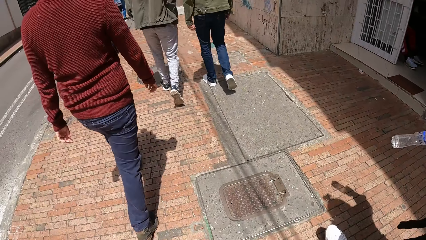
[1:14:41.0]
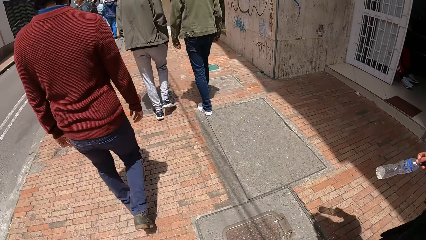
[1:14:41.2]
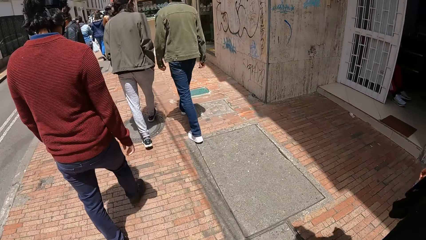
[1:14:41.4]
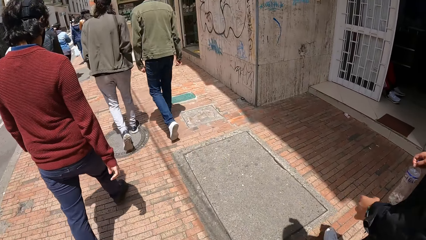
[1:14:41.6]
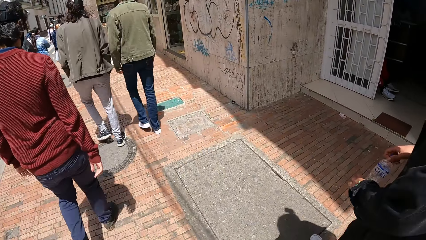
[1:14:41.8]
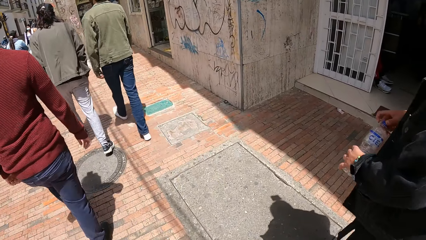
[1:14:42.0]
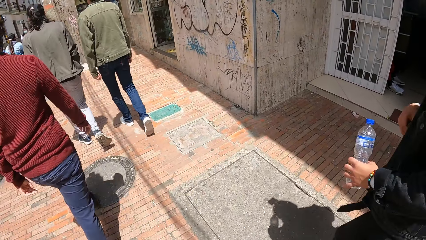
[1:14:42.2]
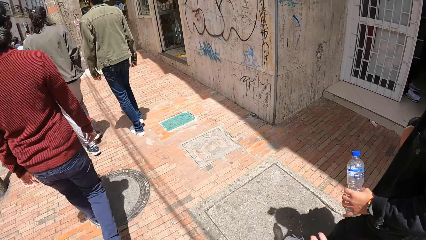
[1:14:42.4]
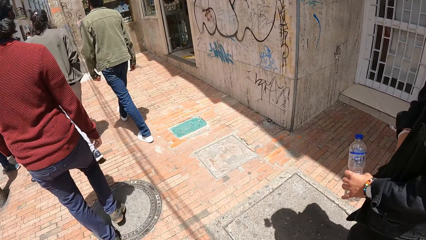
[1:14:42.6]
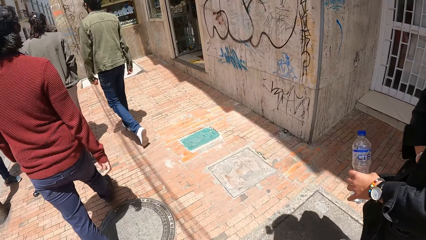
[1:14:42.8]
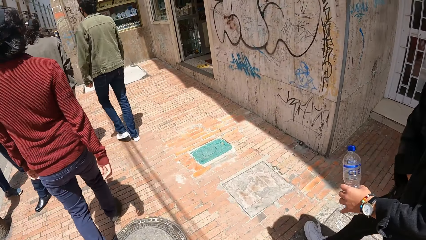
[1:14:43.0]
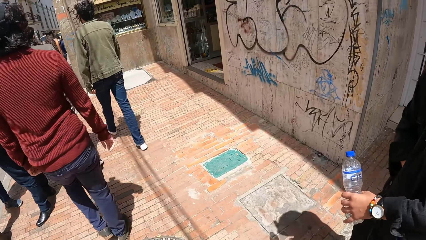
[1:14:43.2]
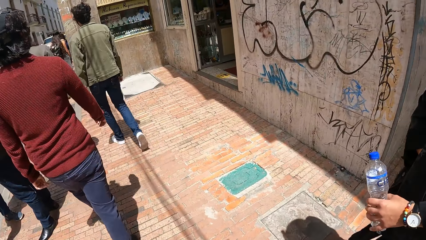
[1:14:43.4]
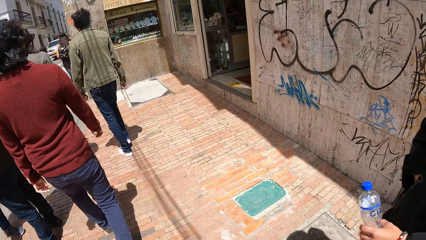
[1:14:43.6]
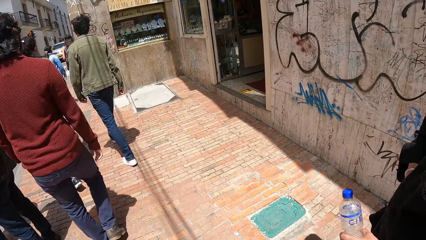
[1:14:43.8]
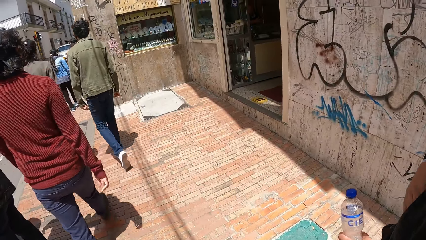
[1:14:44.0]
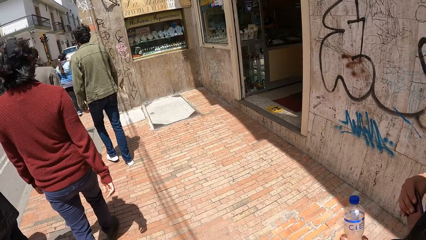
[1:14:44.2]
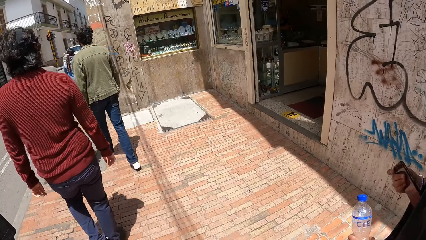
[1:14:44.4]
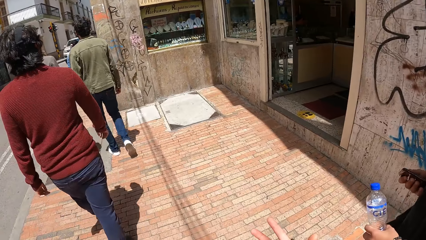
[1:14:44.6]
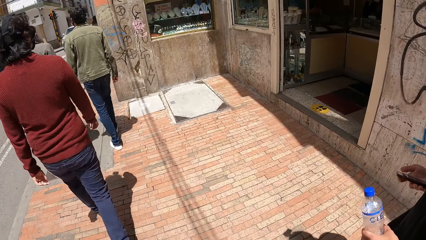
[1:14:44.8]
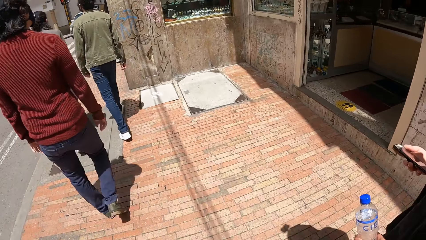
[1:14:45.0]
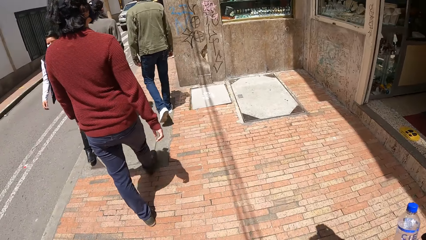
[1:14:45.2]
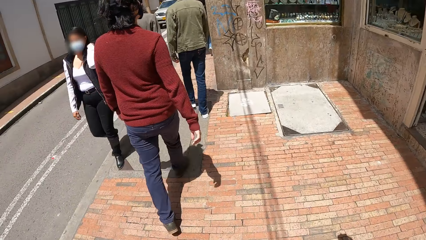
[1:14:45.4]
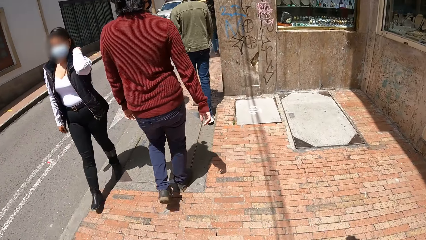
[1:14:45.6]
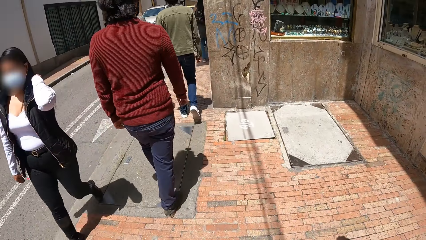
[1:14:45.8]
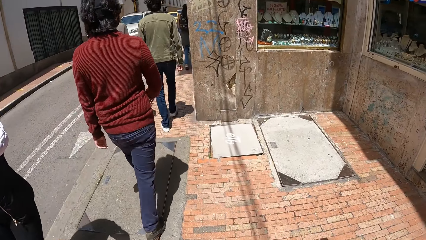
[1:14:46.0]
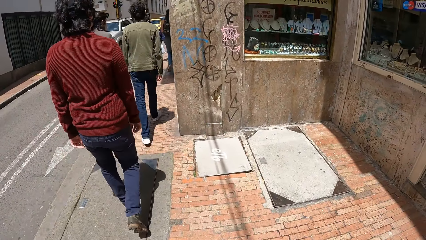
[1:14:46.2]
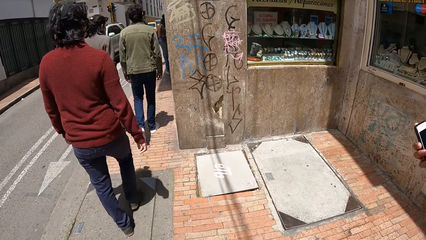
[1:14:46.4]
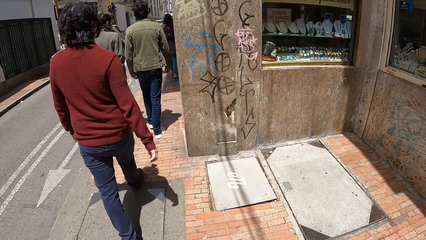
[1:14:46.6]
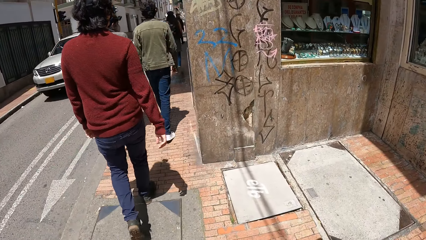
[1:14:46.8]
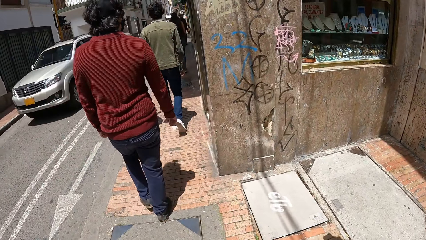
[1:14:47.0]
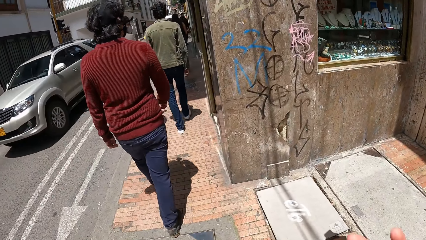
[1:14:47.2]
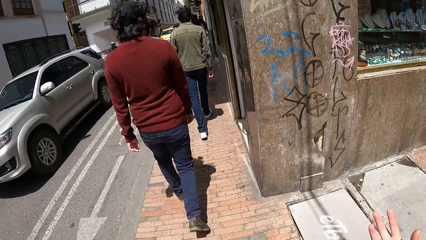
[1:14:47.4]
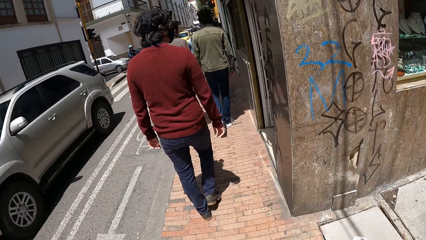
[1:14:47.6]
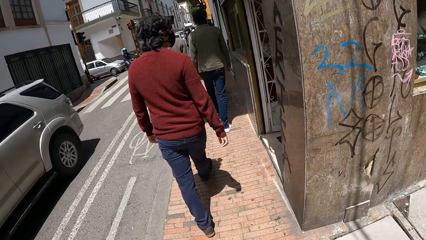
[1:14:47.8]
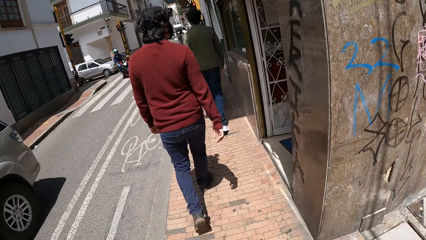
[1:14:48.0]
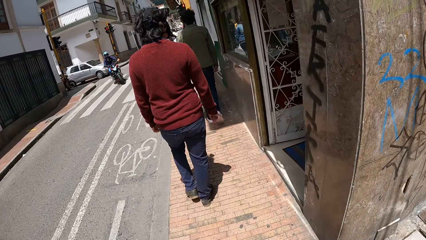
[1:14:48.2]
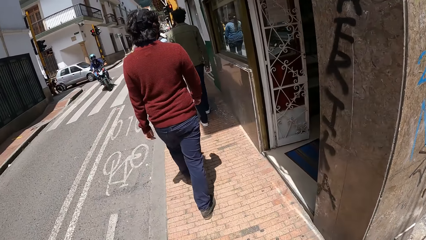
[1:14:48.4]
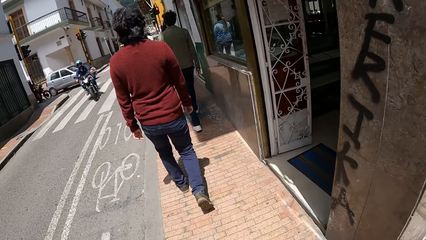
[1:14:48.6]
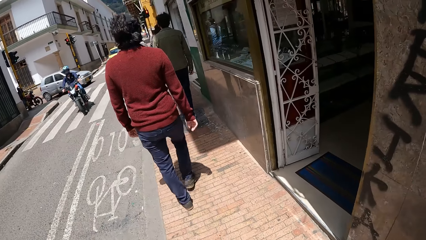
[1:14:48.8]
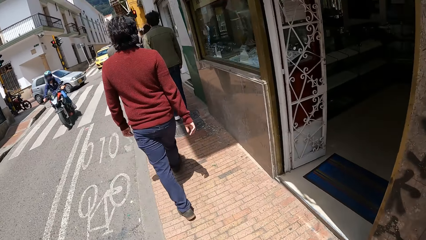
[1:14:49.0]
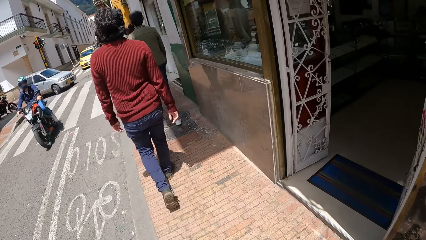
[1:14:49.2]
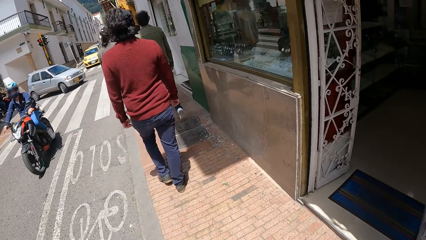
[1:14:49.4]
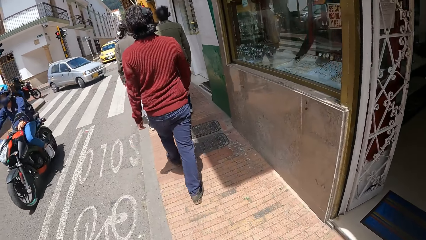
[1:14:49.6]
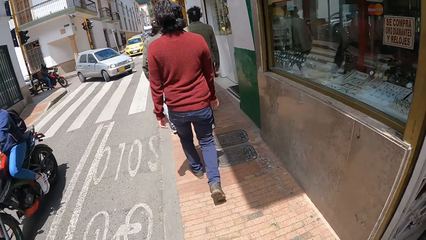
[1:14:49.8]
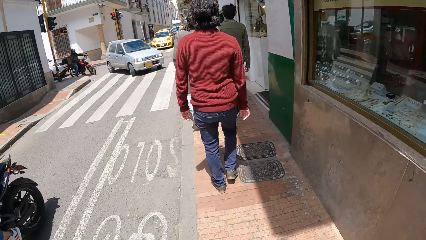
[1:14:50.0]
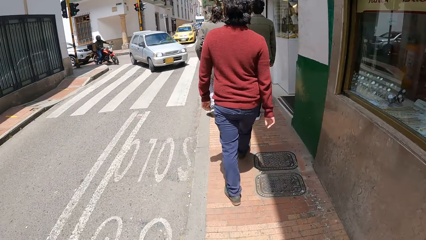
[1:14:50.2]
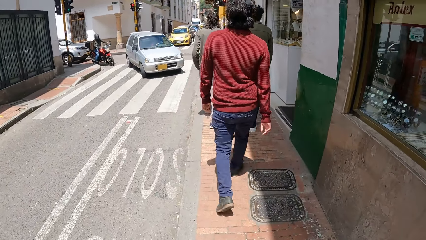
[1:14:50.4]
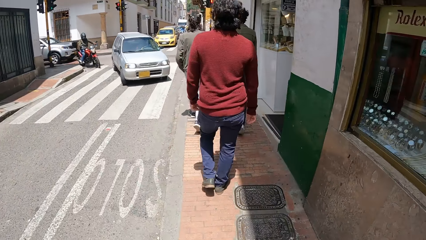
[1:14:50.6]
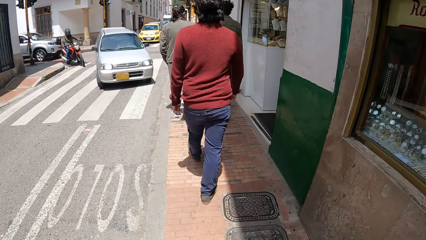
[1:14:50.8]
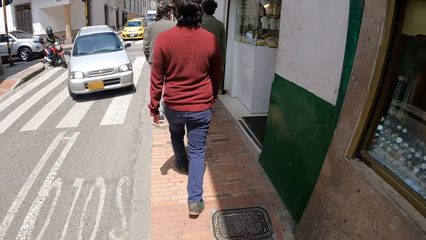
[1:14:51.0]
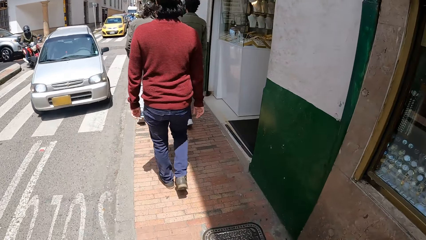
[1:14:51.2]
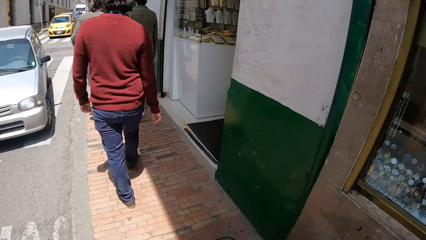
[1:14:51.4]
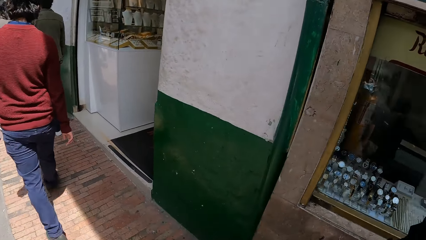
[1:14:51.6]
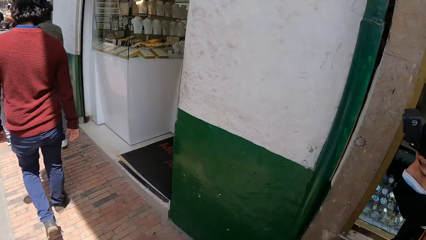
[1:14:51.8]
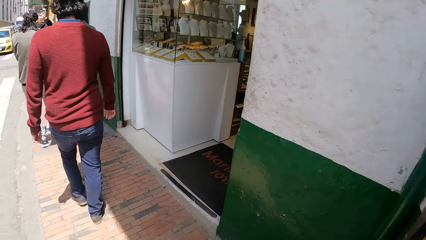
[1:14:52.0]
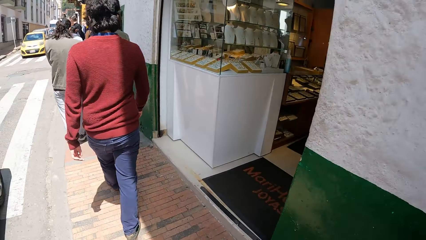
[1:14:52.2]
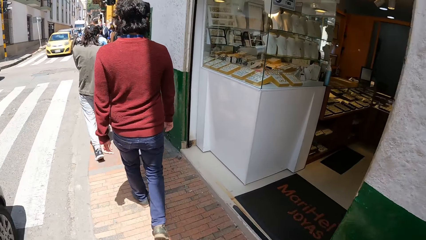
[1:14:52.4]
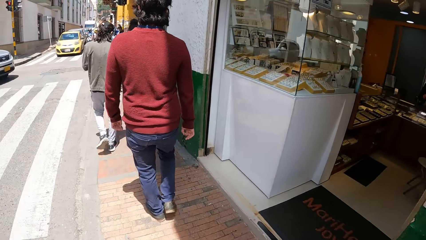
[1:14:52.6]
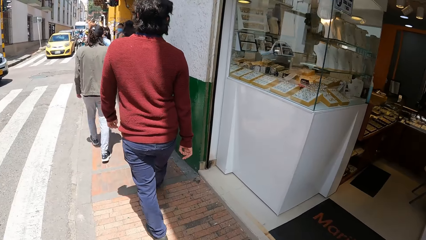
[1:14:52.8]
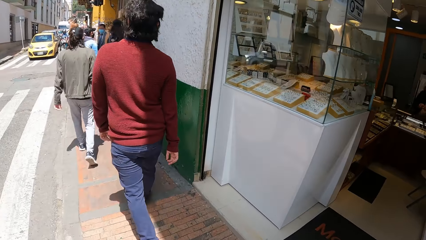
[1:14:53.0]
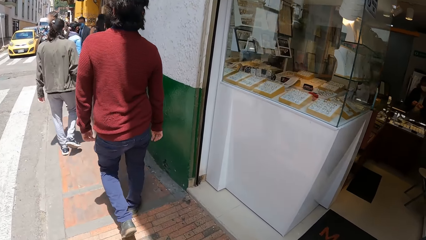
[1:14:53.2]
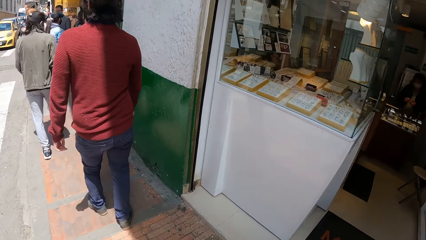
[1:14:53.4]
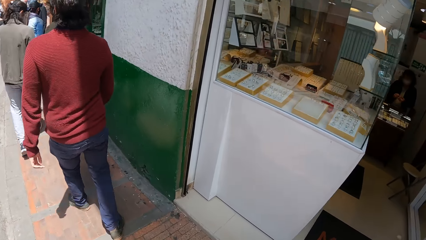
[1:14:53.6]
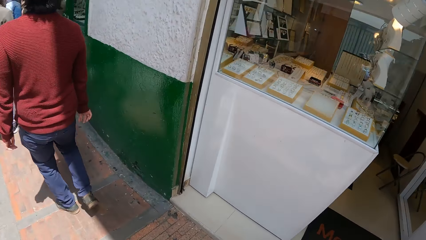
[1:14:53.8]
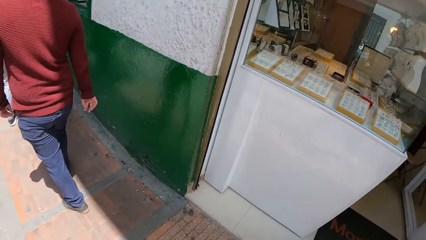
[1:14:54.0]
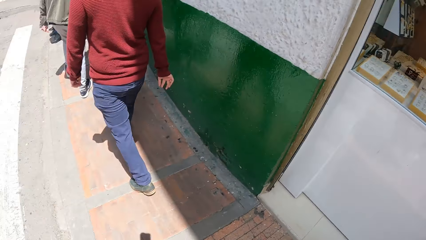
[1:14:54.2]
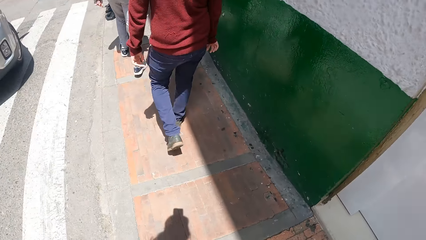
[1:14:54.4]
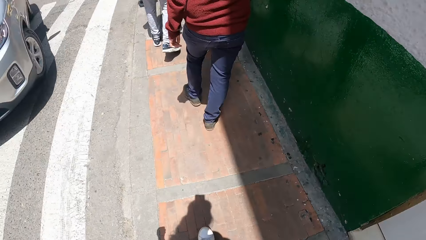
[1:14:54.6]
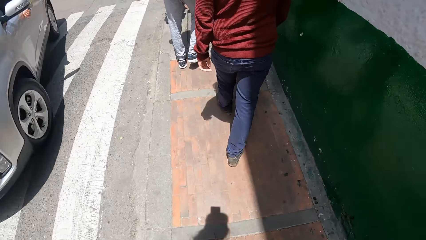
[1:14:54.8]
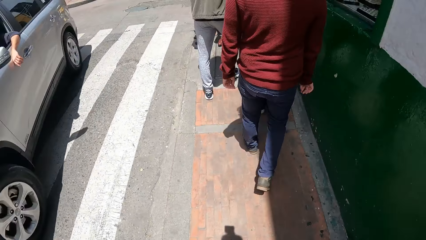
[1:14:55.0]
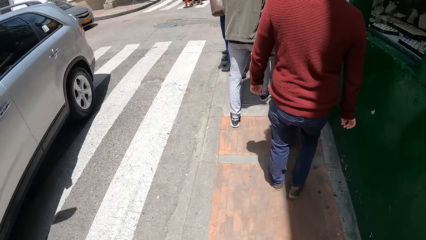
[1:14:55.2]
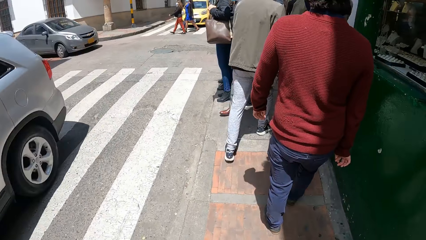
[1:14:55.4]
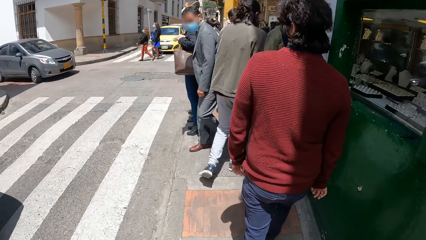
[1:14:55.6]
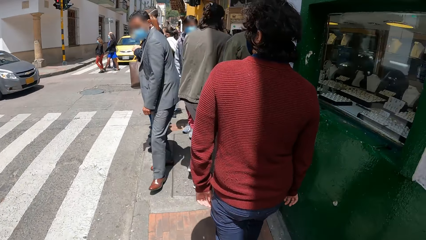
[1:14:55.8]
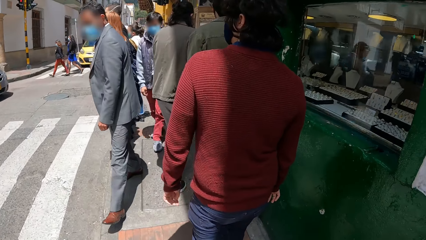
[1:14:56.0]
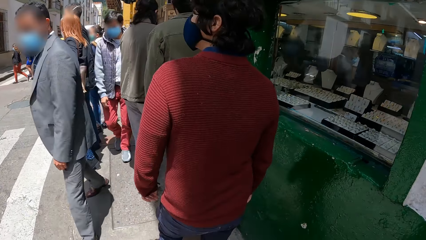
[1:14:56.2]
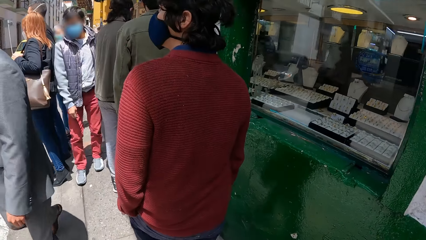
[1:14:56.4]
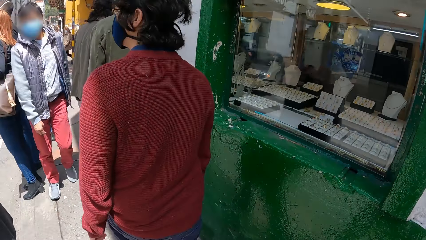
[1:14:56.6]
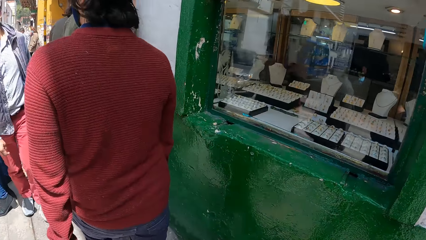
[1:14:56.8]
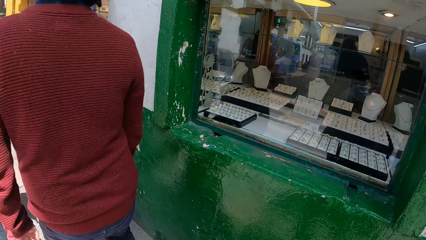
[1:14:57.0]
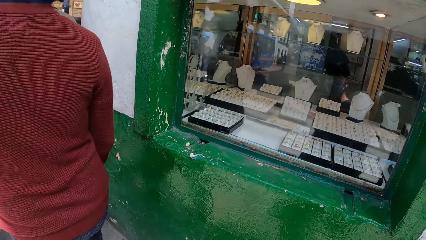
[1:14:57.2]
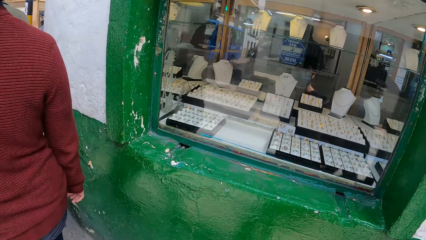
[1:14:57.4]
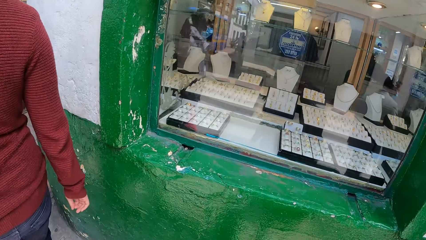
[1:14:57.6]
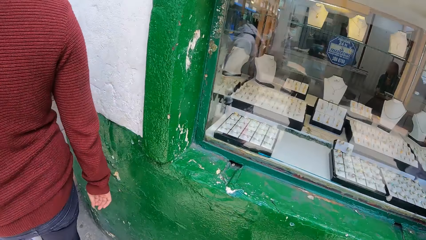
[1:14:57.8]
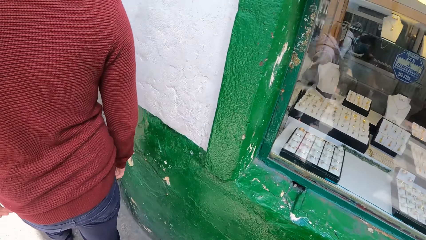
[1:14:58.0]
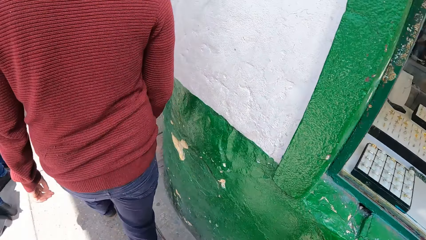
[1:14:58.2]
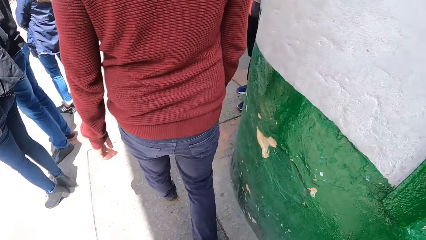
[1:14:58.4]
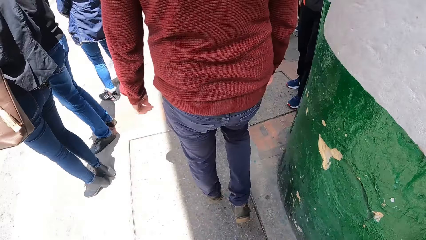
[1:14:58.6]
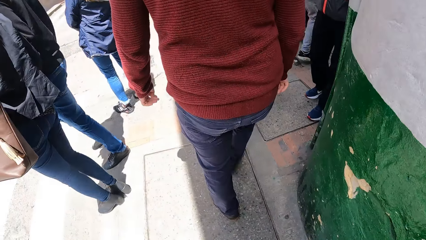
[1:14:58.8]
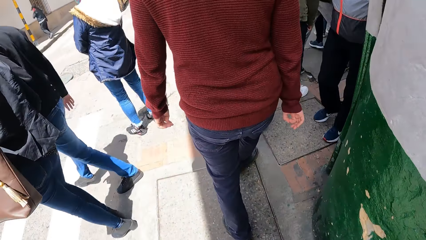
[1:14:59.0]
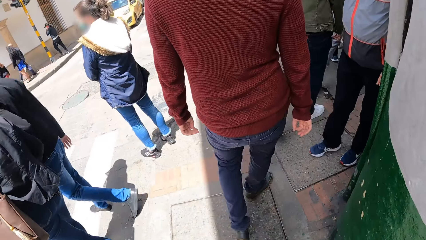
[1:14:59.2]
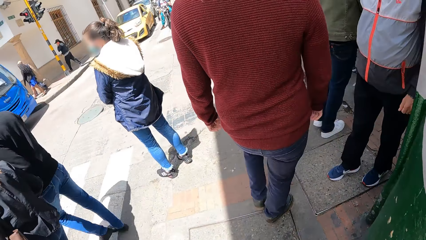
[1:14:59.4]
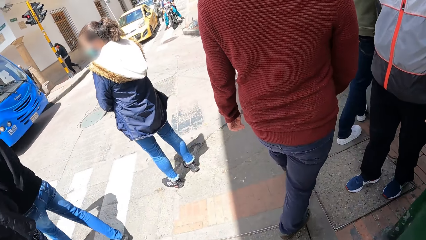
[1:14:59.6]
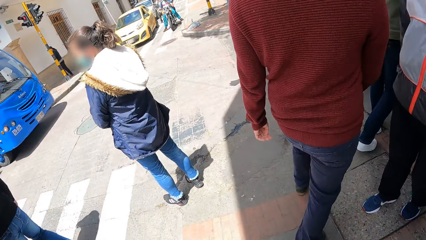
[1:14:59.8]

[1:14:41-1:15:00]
The man passes the bottle from his right hand to his left hand. He picks up a phone from his pocket with his right hand. He puts the right hand in the pocket. A car drives past the camera wearer. The man walks along. A bike rides past the camera wearer. A car drives past them. A car drives past them again.
